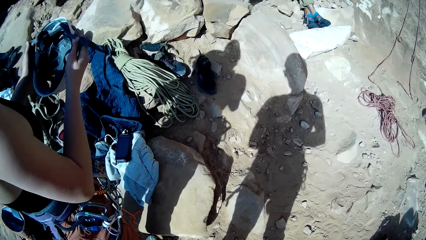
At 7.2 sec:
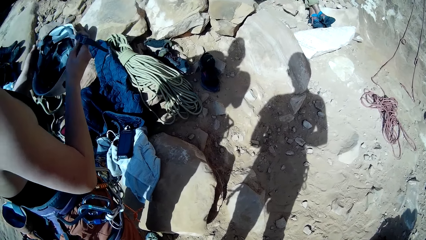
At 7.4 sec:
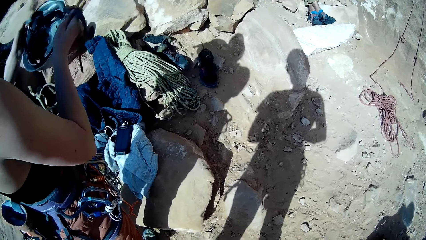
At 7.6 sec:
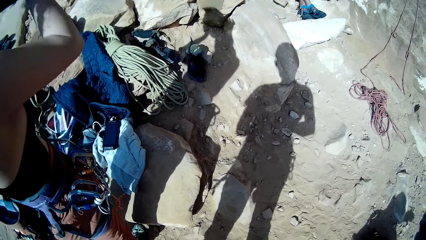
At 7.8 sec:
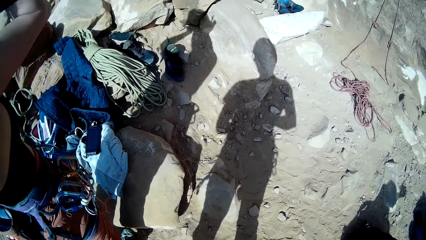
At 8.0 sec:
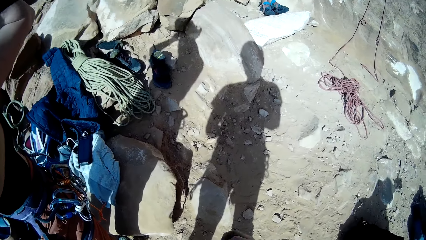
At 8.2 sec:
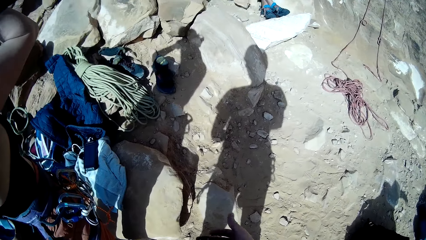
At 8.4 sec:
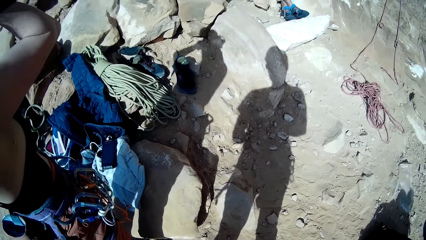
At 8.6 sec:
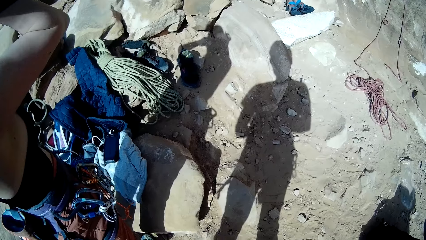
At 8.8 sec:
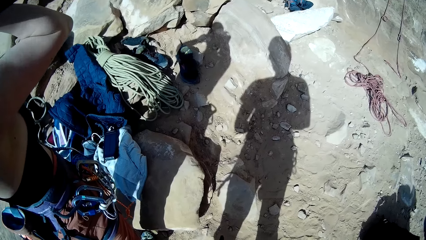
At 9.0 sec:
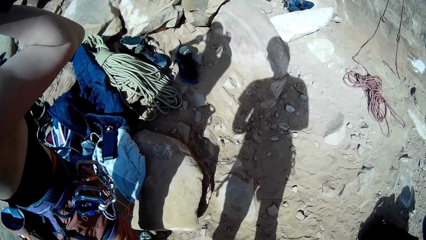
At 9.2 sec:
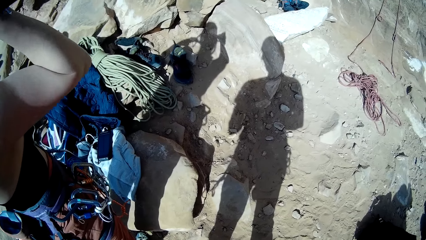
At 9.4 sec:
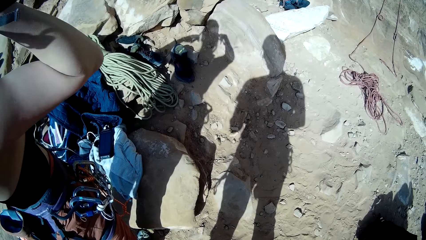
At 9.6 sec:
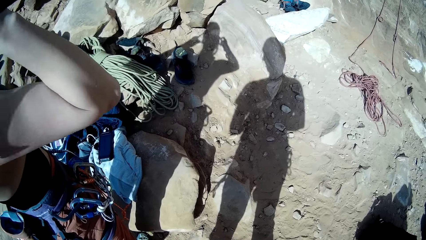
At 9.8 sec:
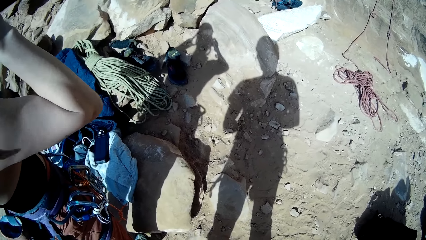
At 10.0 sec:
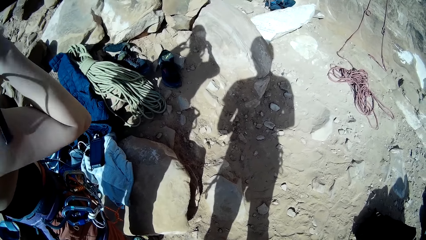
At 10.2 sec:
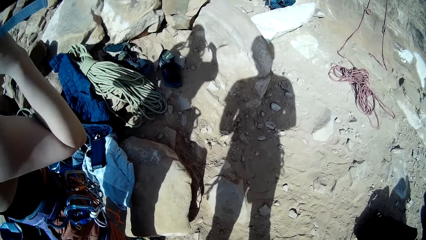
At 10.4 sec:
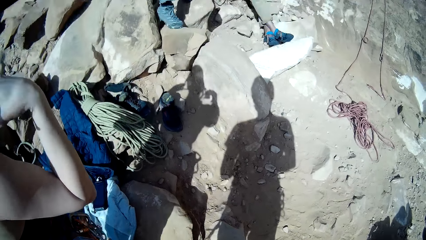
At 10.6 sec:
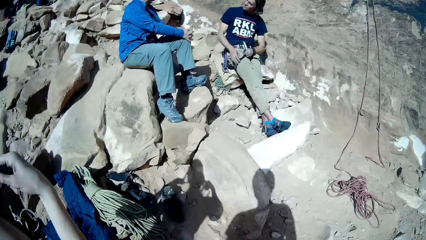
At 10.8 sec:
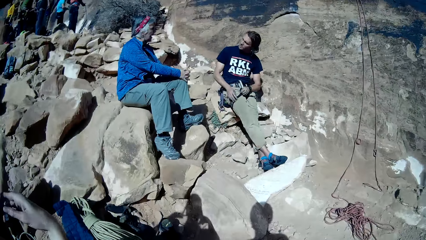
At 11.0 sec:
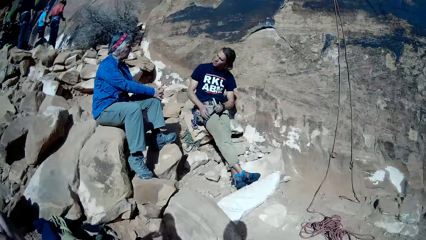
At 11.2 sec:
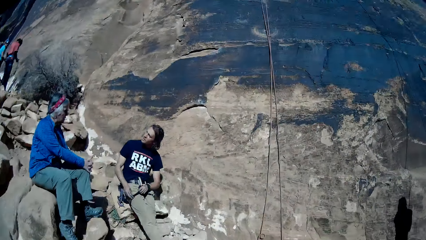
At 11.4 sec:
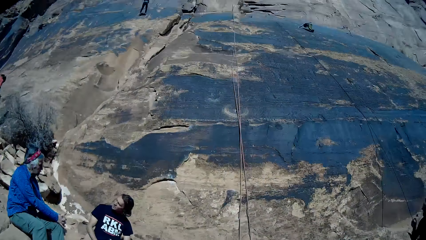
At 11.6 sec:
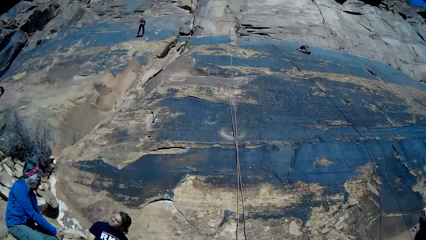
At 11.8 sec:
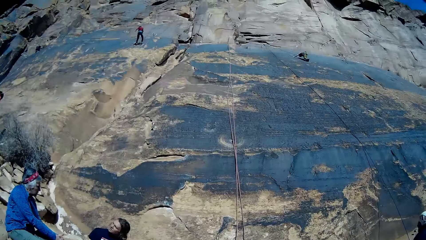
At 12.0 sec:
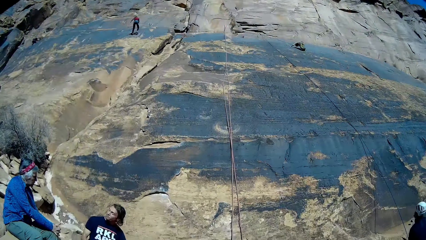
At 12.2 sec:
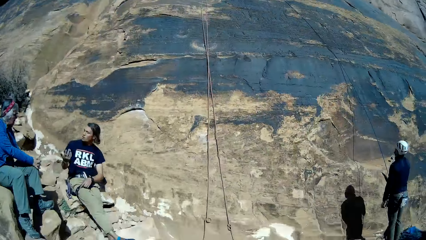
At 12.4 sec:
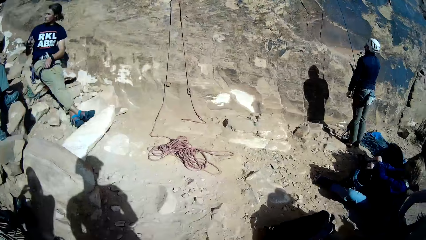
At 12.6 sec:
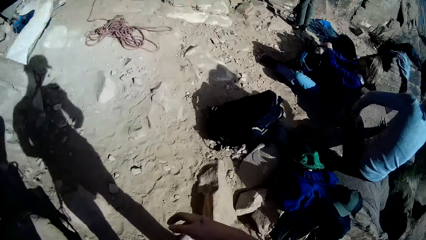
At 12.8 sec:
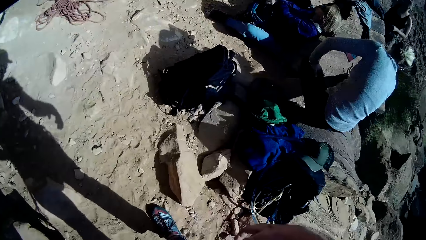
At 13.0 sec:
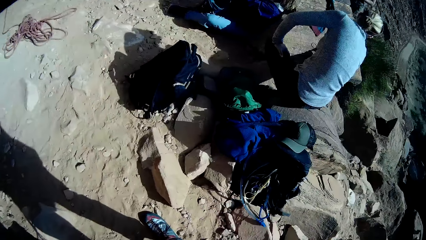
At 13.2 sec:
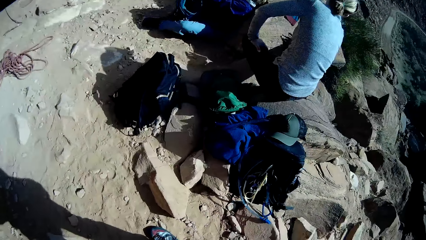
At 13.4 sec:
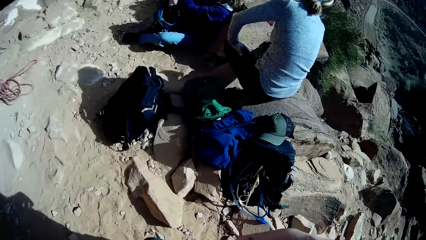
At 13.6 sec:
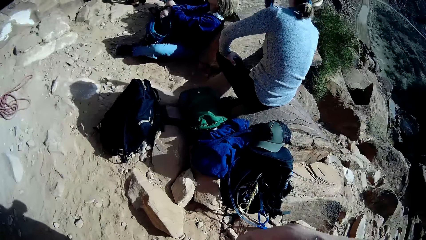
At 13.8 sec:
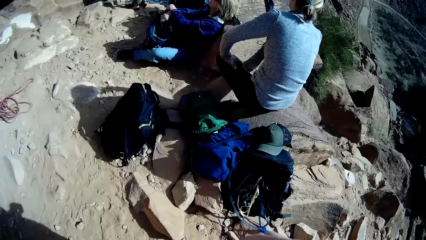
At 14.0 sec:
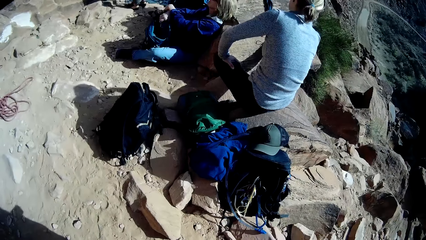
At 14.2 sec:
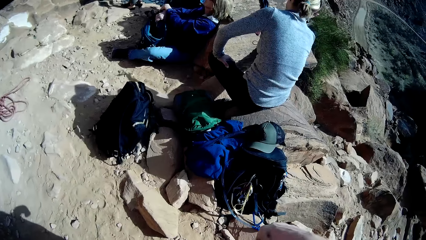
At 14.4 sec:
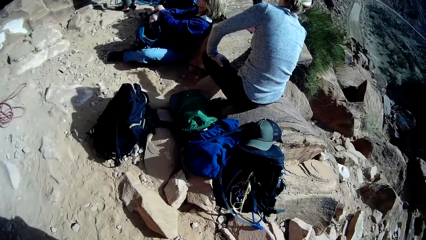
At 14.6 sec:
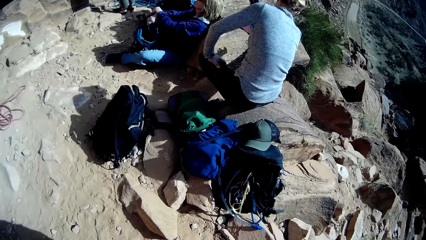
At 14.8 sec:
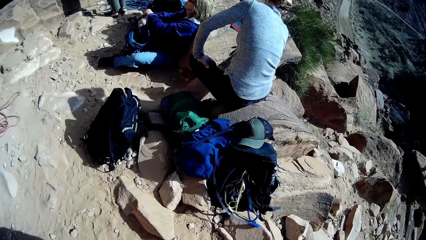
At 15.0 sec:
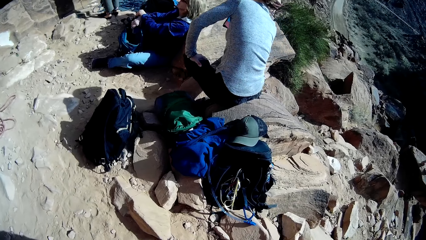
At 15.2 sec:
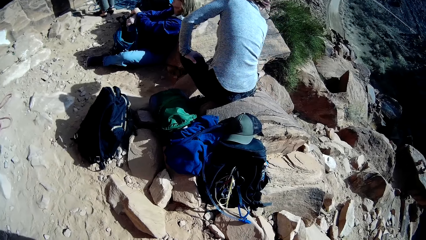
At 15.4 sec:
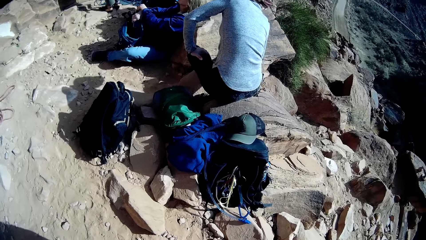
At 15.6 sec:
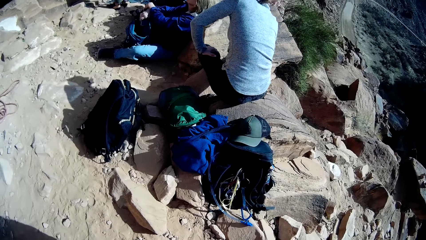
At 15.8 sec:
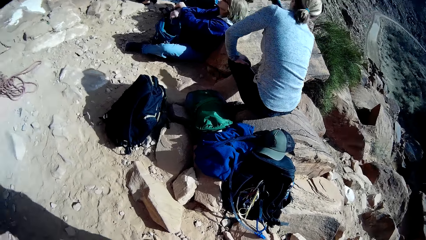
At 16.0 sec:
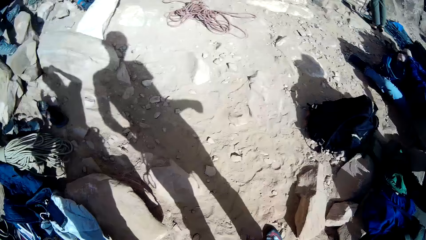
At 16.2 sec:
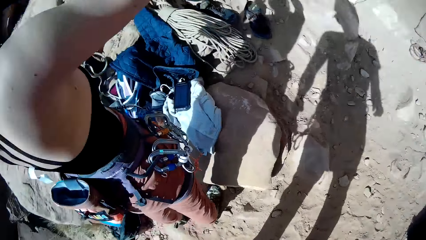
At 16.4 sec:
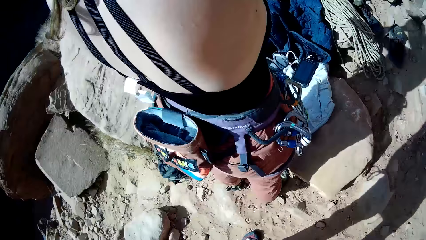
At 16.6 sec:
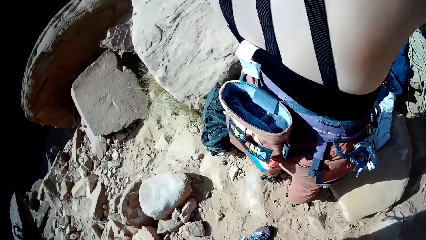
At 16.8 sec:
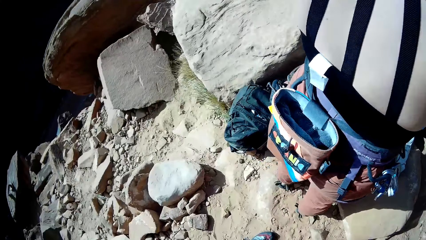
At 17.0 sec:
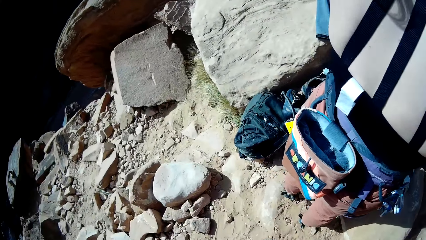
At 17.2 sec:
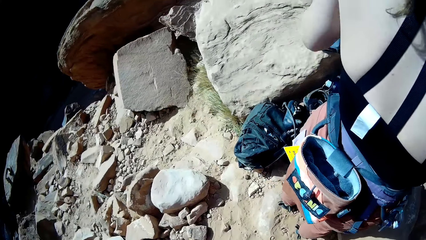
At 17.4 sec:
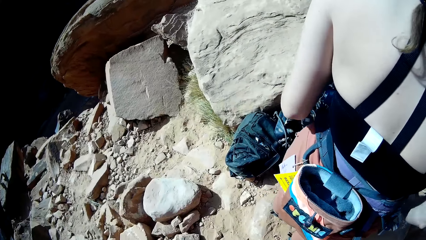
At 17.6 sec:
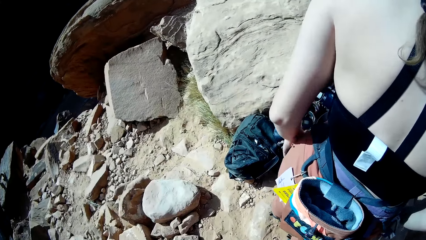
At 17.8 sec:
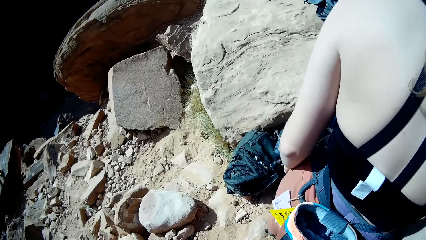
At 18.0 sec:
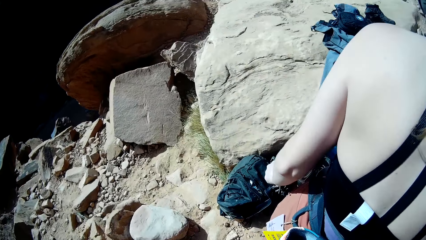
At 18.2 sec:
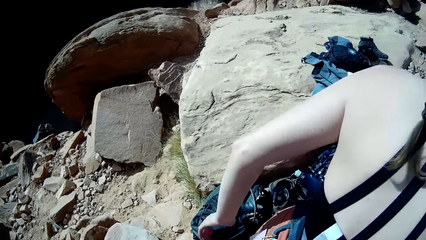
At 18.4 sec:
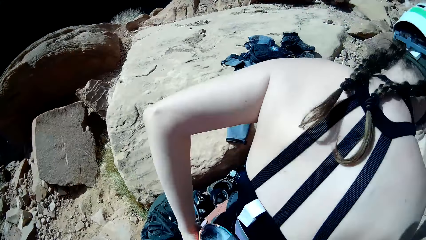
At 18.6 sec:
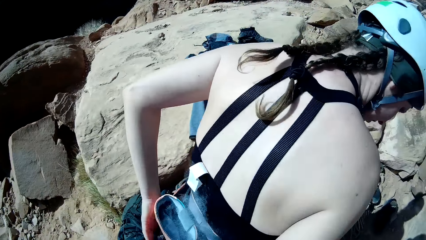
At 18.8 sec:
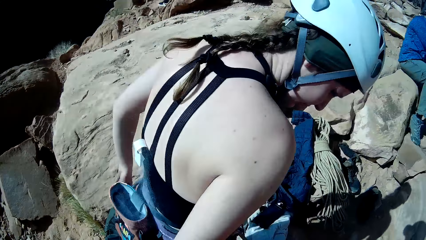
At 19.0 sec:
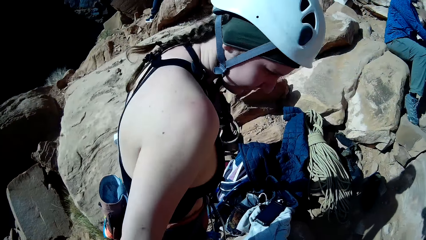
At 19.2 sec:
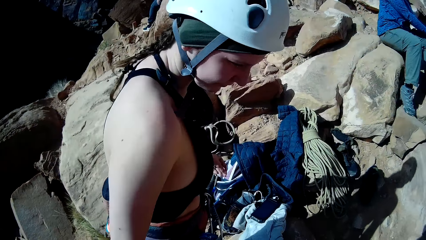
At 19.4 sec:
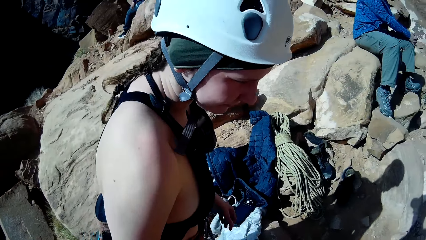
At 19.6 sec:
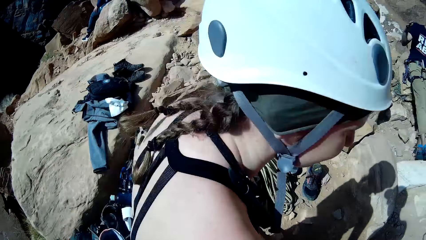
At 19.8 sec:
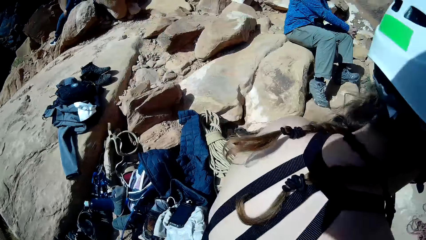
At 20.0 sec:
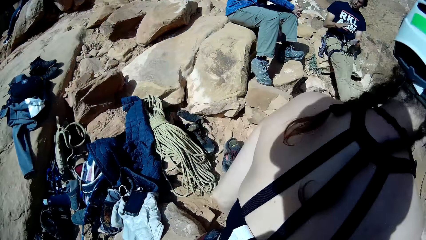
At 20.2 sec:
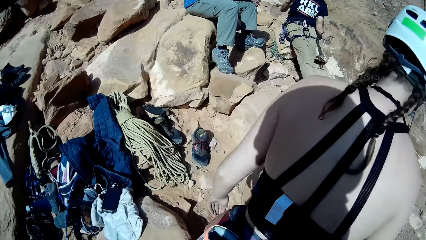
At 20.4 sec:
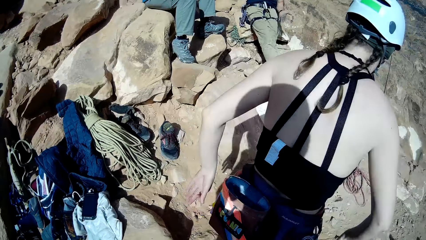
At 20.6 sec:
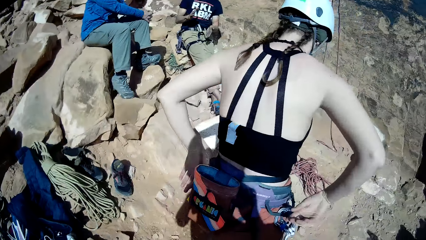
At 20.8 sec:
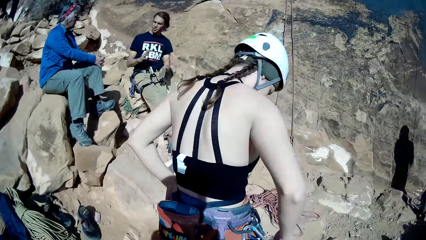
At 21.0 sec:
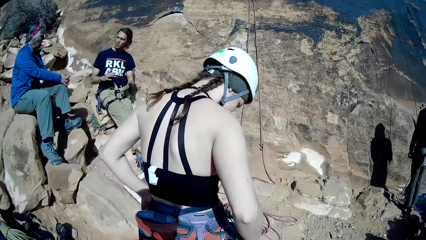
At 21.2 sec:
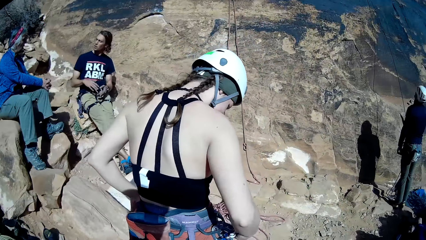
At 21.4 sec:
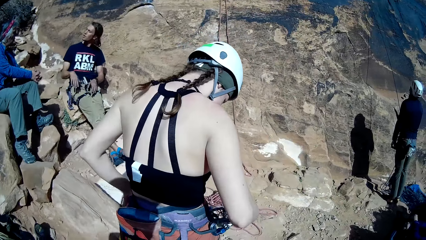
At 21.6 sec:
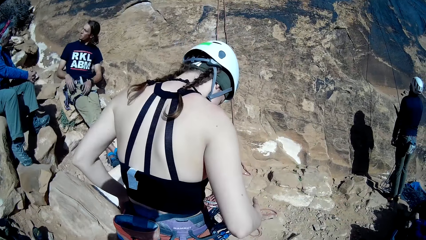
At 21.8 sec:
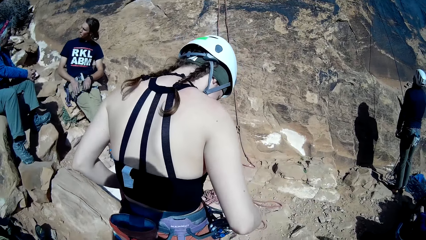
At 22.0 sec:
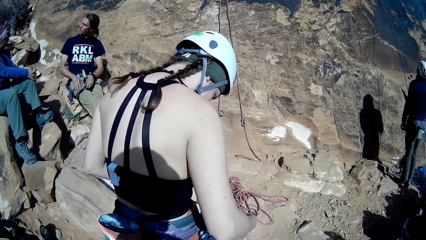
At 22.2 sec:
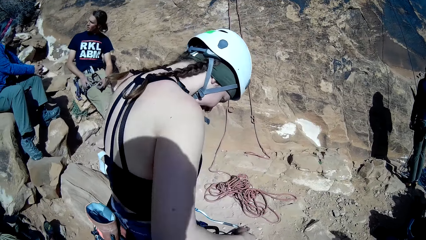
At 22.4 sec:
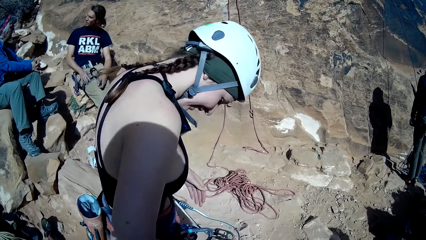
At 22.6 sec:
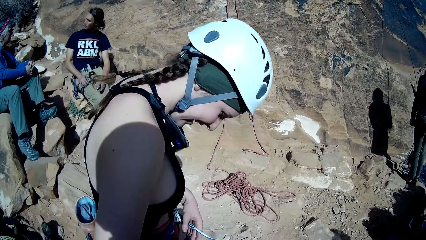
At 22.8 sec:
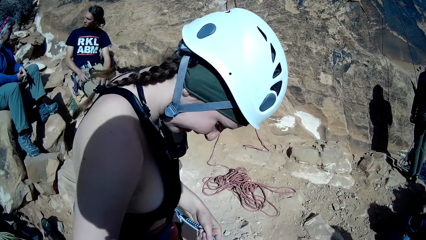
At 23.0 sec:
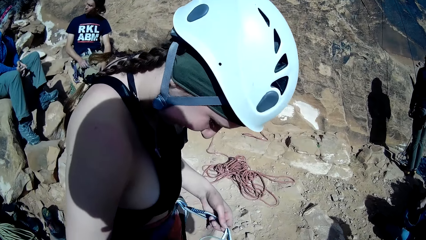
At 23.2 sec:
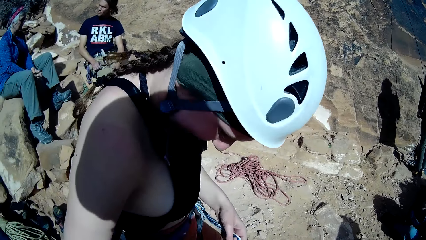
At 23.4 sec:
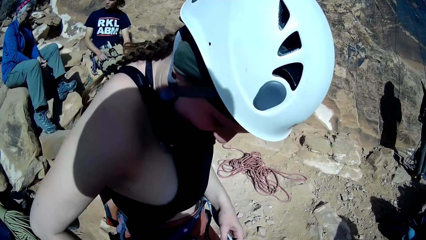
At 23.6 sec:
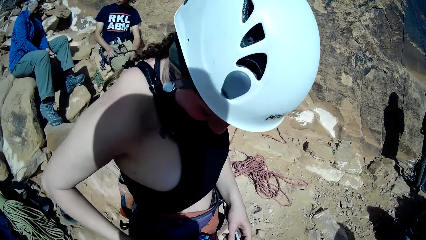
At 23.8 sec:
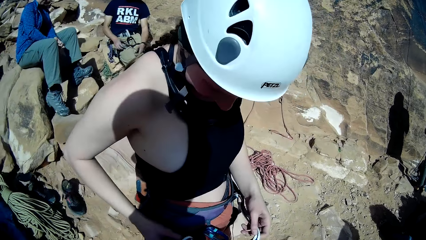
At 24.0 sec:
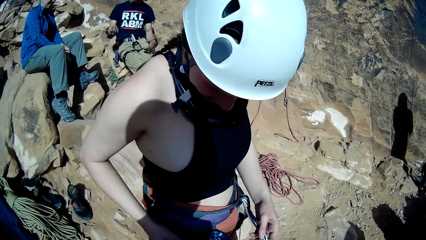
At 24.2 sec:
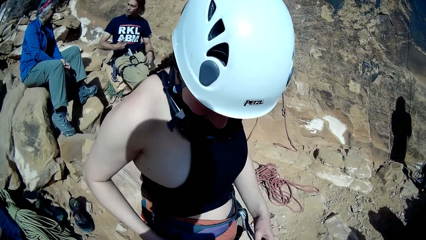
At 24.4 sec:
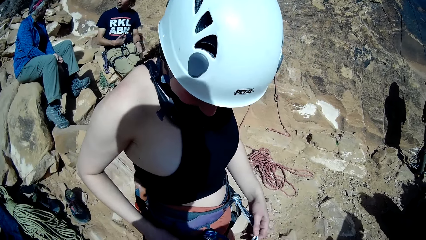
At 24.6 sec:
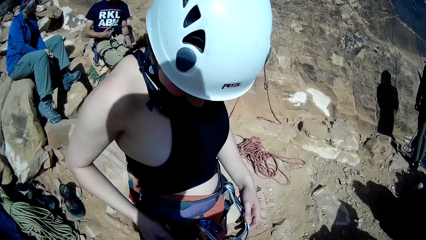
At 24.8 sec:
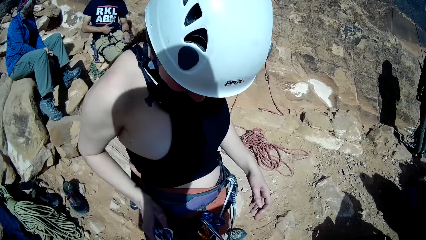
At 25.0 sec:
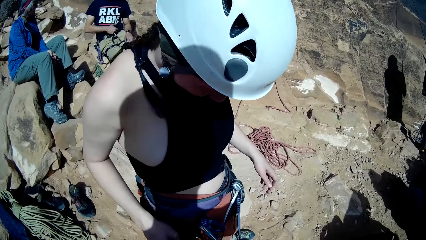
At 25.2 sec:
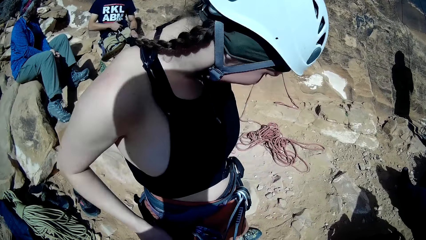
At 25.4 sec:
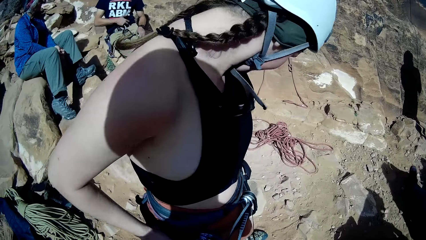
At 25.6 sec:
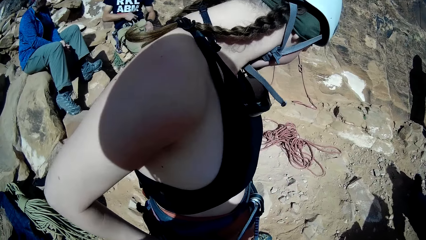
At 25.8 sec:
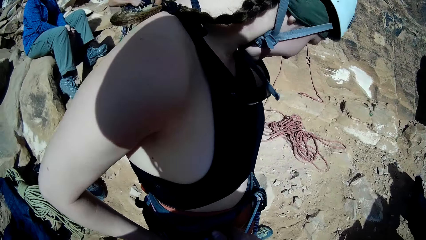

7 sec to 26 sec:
A climber wears the helmet on her head with both hands. Another climber interacts with another climber on a set of rocks near the mountain. The camera wearer looks up. Another climber descends the mountain with his set rope with both hands. Another climber climbs the mountain with his set rope on the mountain with both hands. Another climber holds a set rope on the mountain with his right hand. The camera wearer turns right. They turn left. The first climber touches a rope tied around her waist. The camera wearer moves forward. The first climber adjusts the waist harness with both hands. She touches the rope tied around her waist.
